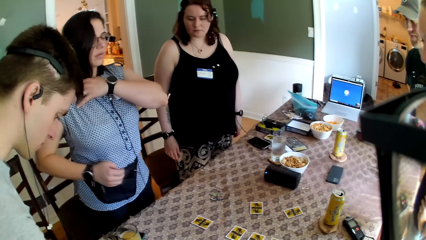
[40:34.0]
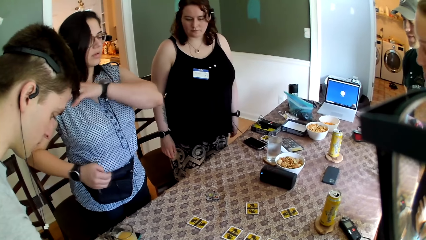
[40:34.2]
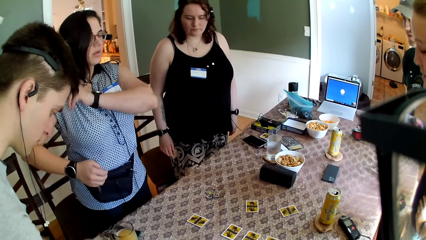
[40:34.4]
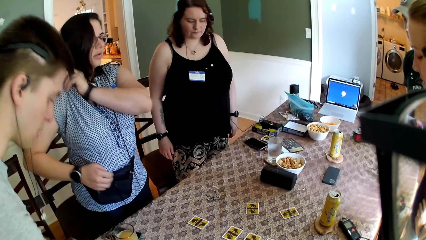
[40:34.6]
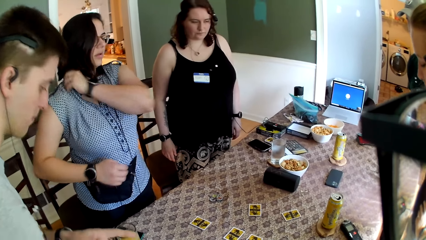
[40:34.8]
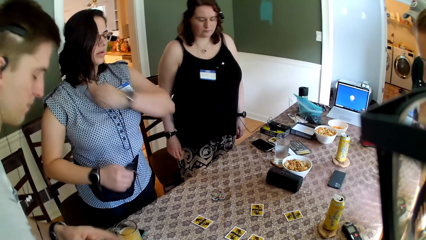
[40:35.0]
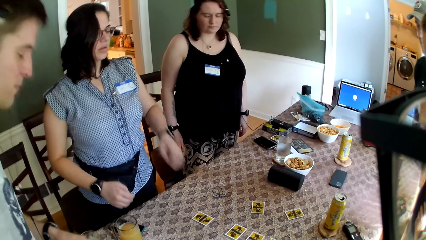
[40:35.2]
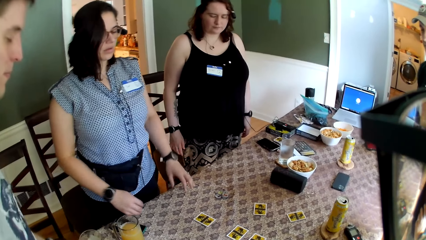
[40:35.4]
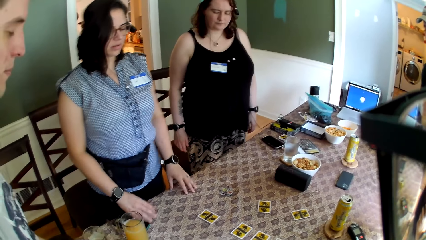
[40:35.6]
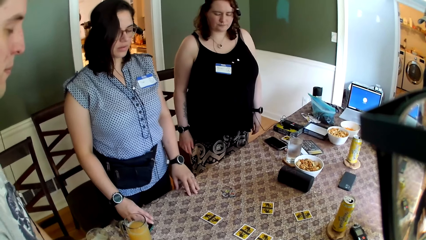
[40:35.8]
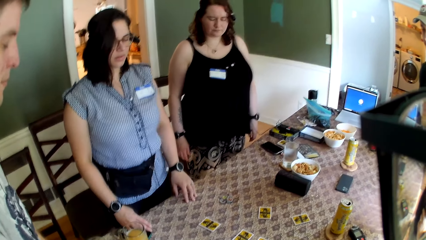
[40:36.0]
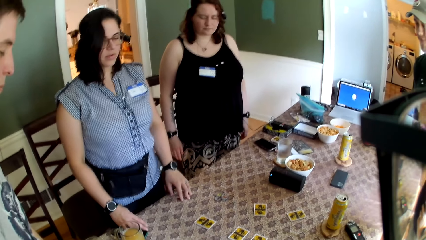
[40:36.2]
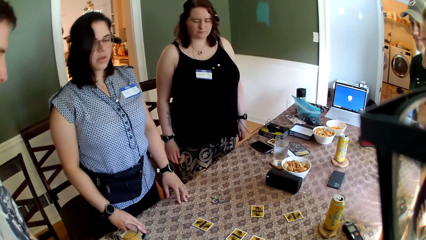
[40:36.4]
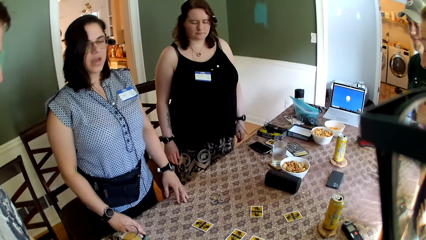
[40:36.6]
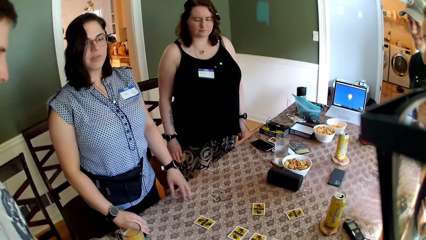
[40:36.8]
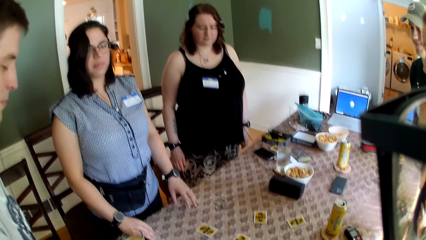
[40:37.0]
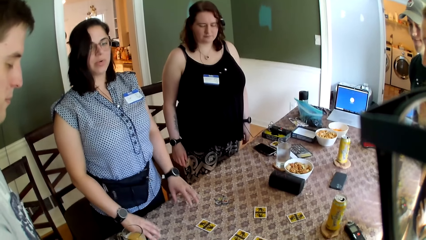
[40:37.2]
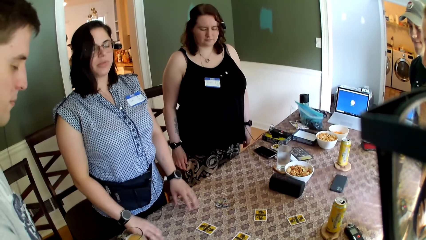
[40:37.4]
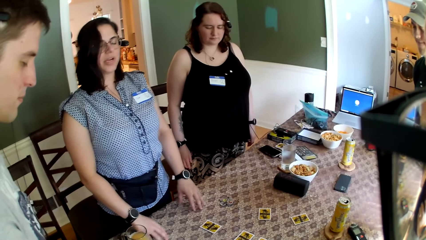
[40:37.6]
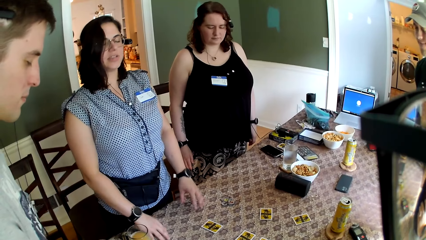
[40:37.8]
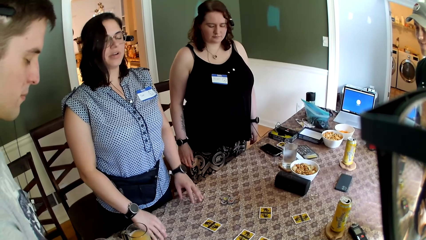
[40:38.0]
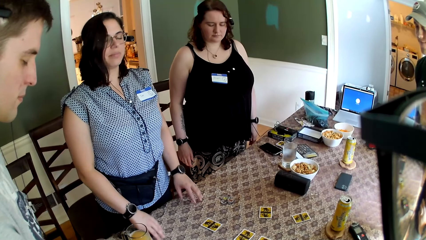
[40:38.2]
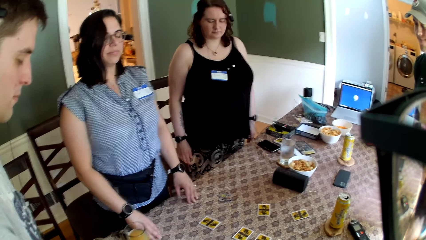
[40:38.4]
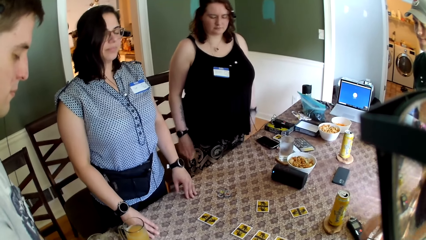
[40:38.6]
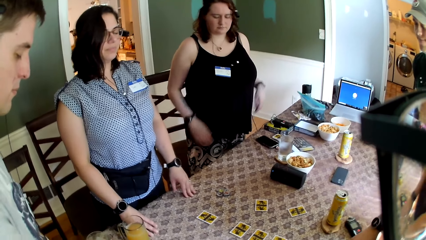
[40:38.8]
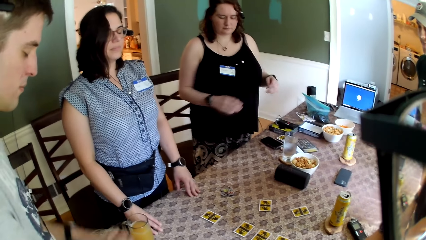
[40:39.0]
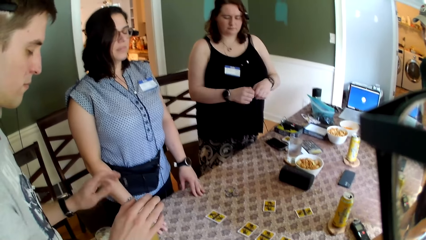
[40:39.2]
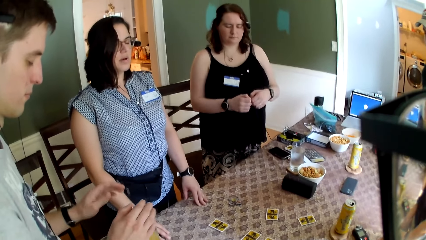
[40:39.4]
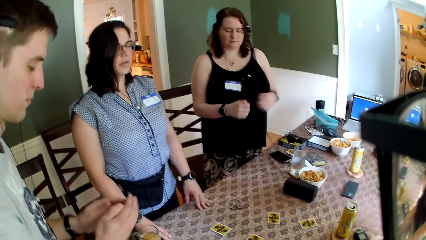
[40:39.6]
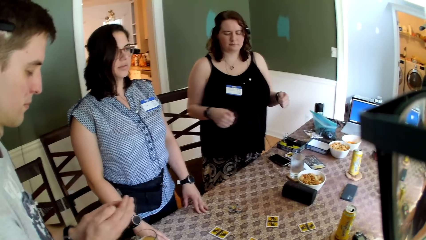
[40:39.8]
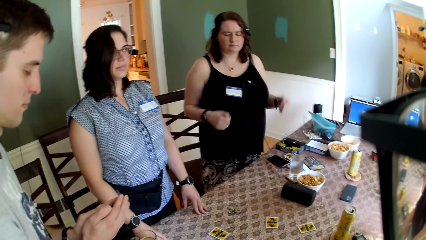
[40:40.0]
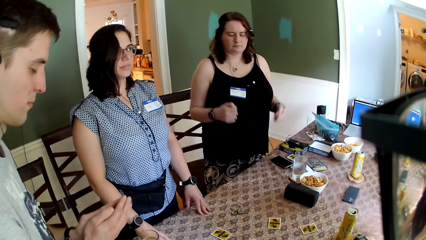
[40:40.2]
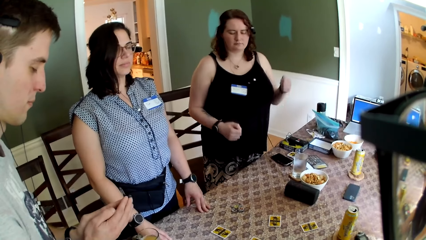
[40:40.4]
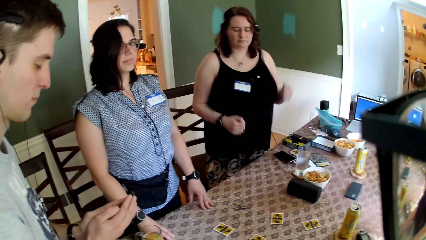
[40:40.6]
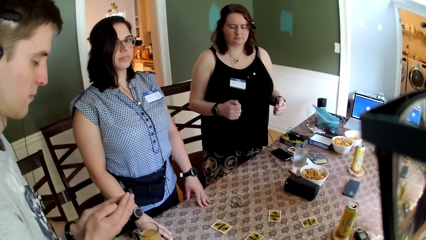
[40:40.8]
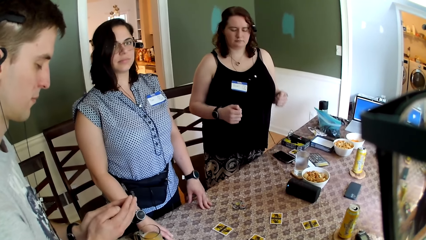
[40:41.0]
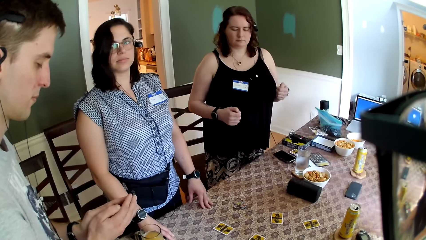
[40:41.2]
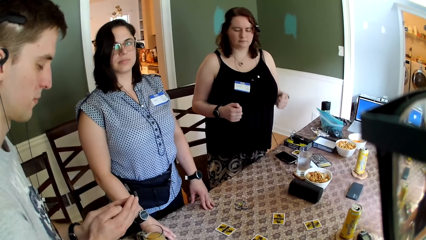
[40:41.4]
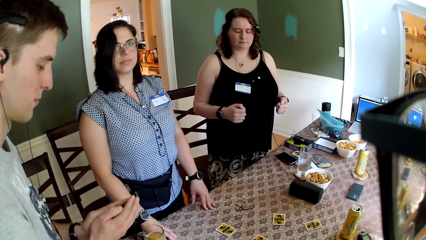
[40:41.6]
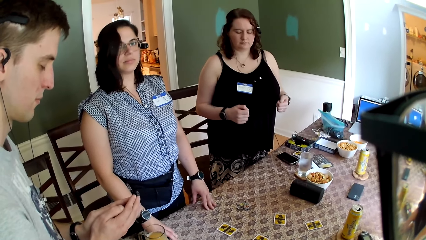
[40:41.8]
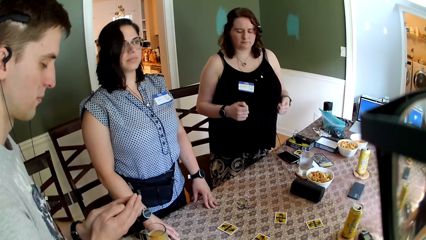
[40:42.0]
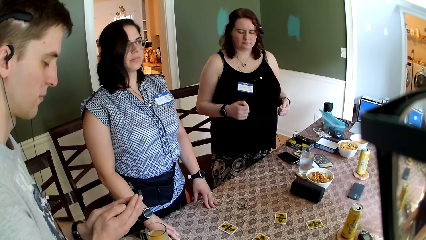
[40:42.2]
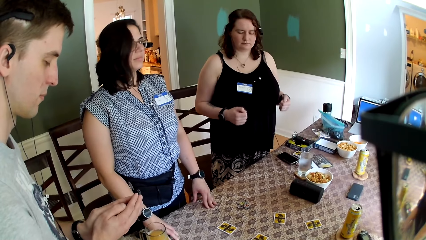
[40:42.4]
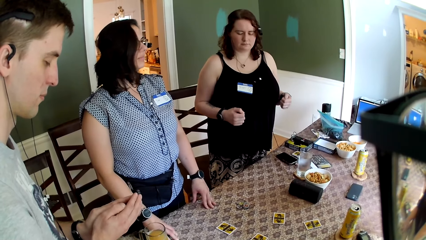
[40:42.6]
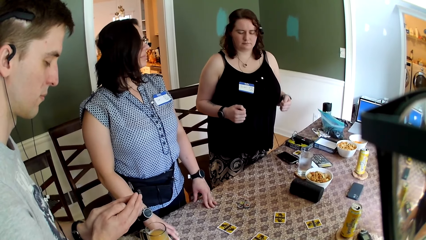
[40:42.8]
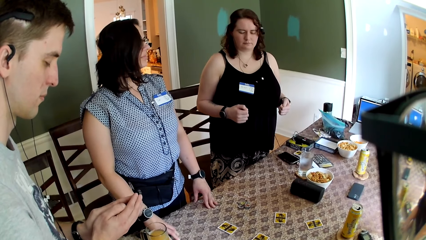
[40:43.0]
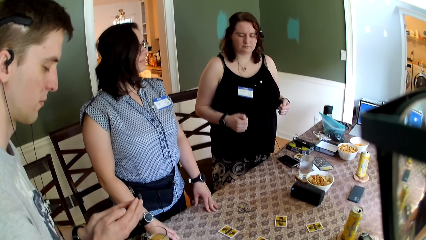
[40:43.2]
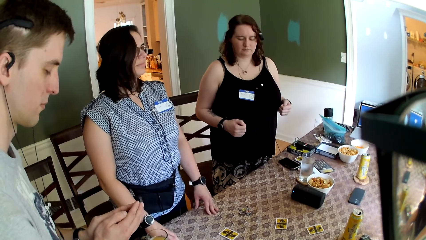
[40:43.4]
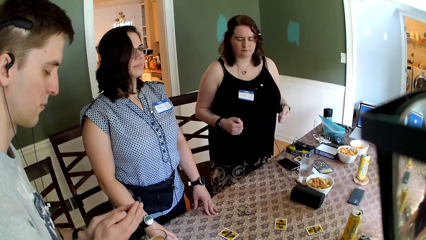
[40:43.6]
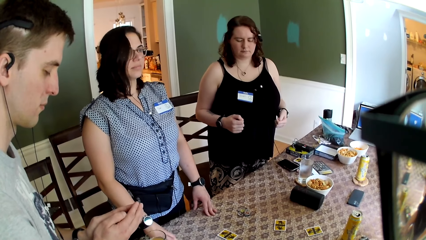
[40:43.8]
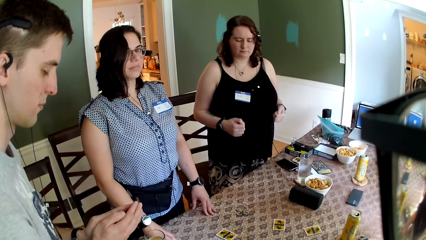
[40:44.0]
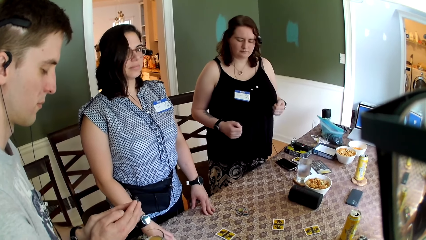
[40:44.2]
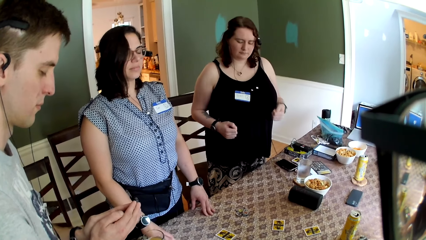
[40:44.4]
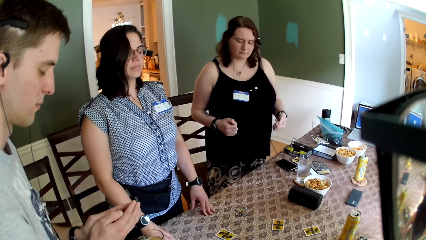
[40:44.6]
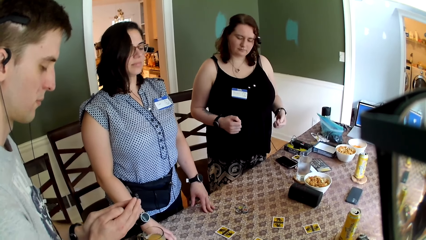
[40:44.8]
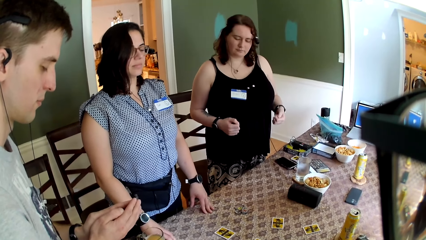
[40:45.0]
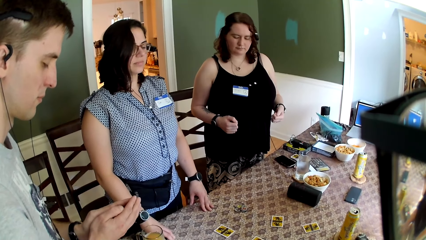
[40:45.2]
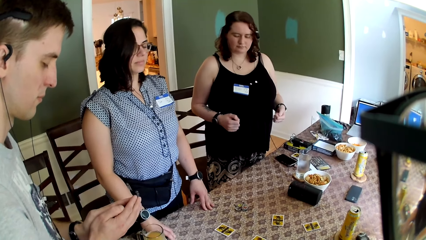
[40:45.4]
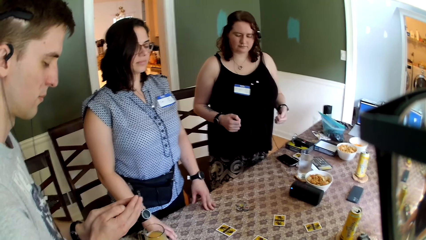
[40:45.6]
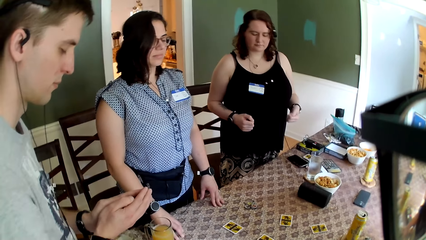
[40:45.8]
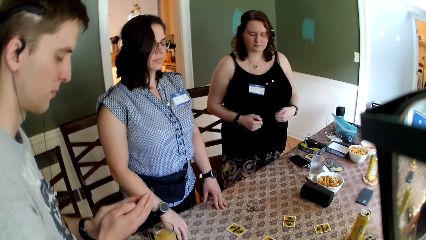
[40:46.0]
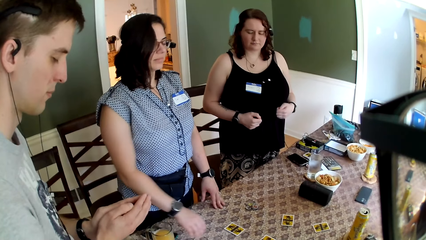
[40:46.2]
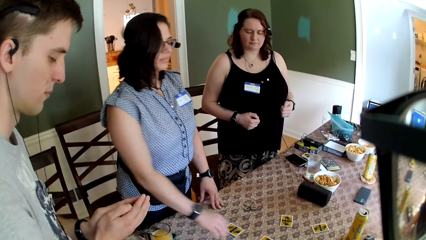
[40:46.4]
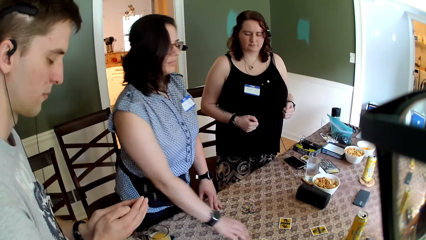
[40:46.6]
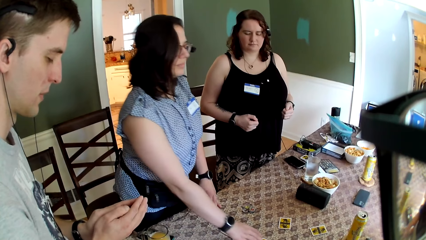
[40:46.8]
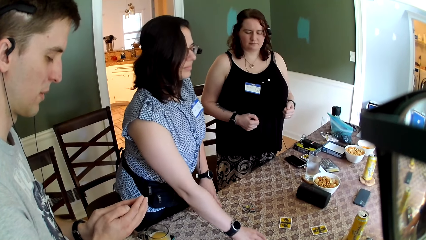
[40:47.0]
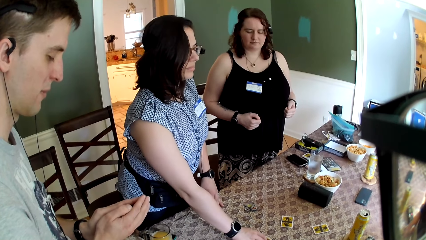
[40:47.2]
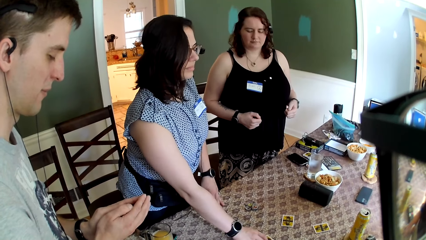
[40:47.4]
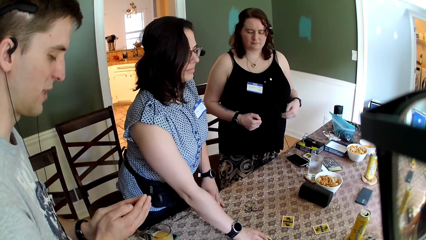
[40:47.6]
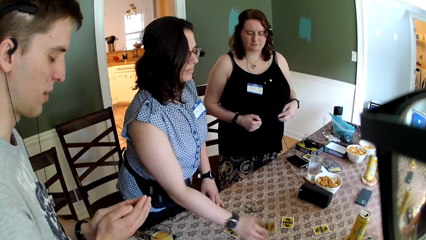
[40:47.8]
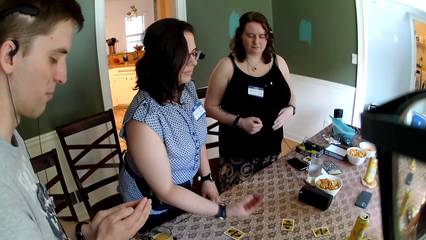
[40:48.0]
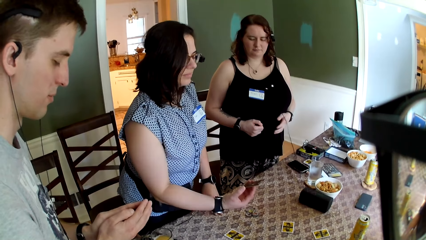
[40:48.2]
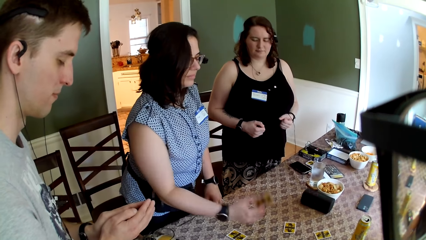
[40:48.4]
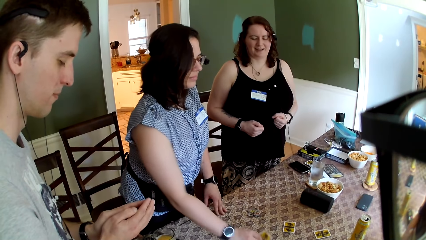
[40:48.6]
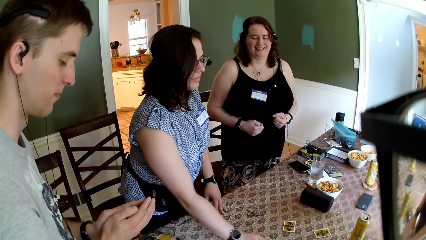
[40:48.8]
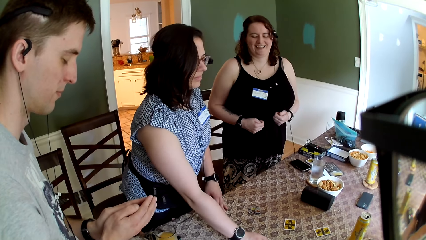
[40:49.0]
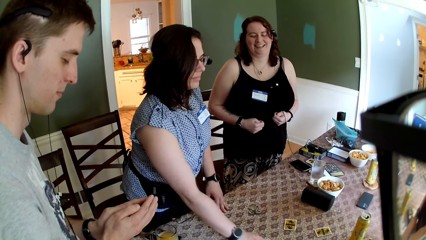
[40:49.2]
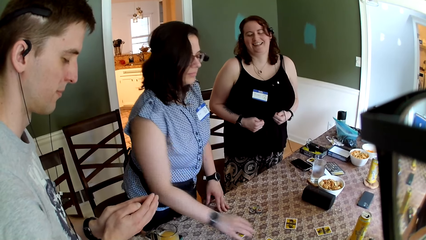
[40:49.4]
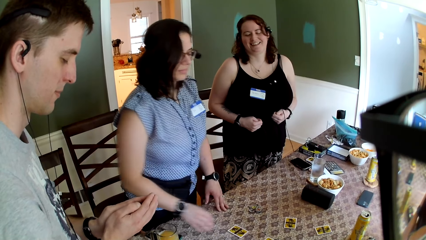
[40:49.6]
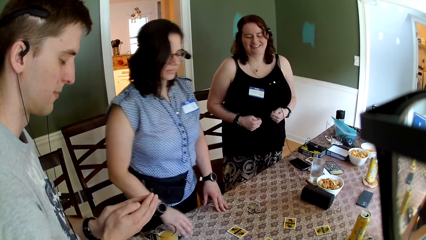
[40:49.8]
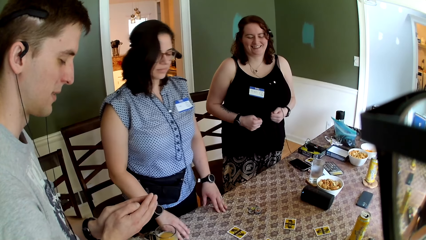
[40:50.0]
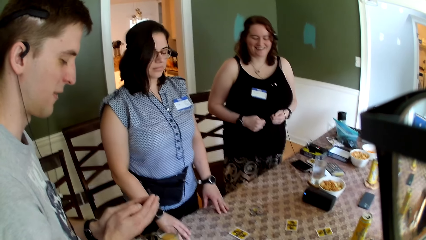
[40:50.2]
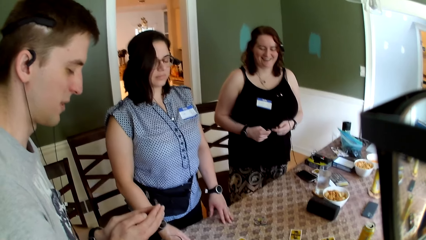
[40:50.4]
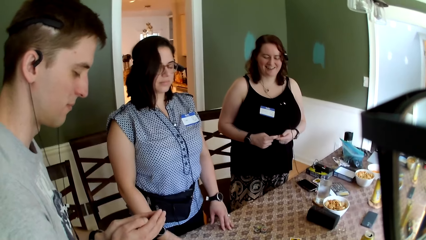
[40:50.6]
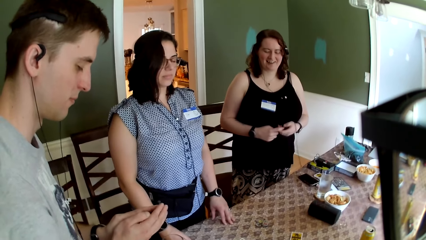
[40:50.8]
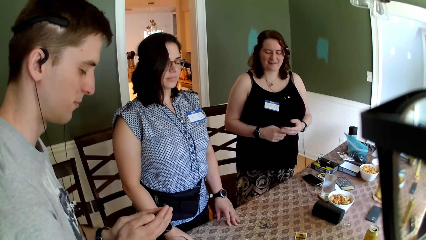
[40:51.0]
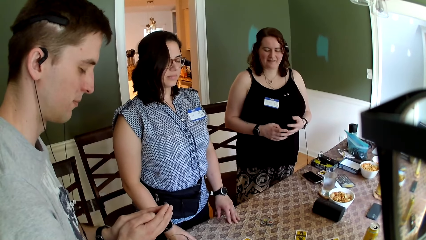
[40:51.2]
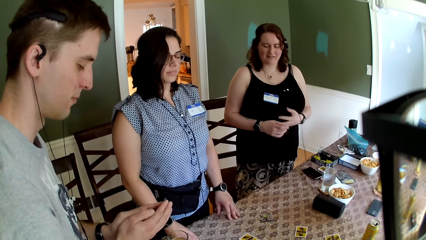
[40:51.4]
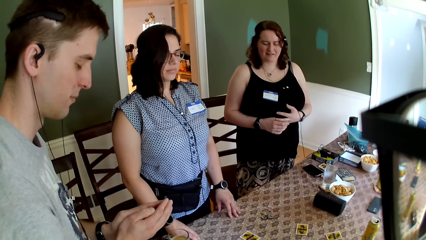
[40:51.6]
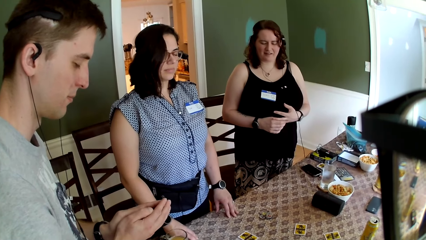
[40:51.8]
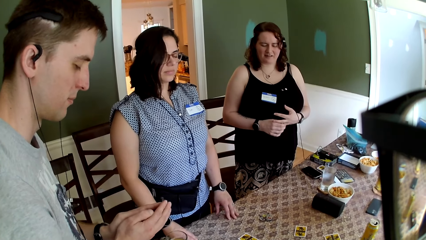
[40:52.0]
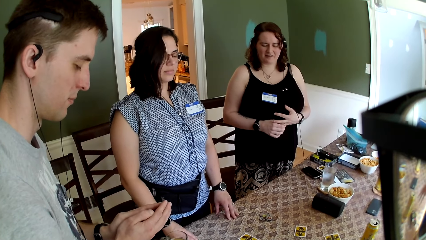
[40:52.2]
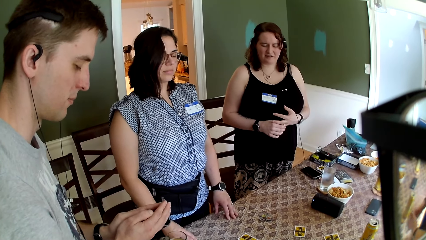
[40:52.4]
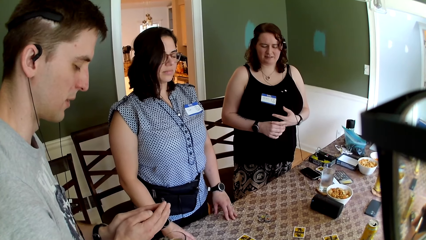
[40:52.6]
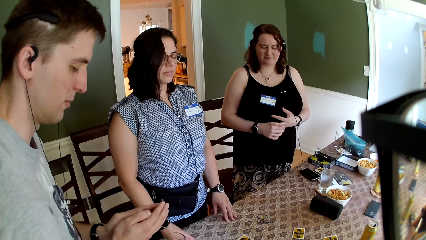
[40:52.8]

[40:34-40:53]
A woman places both hands on the table. The camera wearer prays in the room. They interact with the group of people. Another woman touches a card on the table with her right hand. She picks up the card on the table with her right hand. She drops the card on the table with her right hand. Three women stand on the floor. Two men stand on the floor. The second woman touches the table with her right hand. The camera wearer stands on the floor. A third woman touches both hands together.
